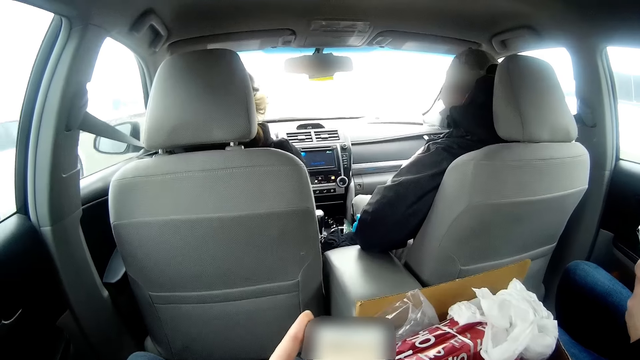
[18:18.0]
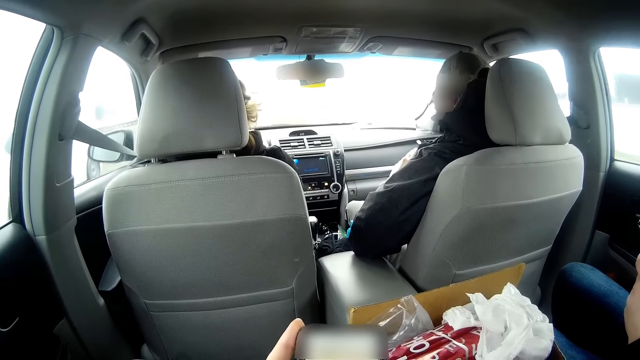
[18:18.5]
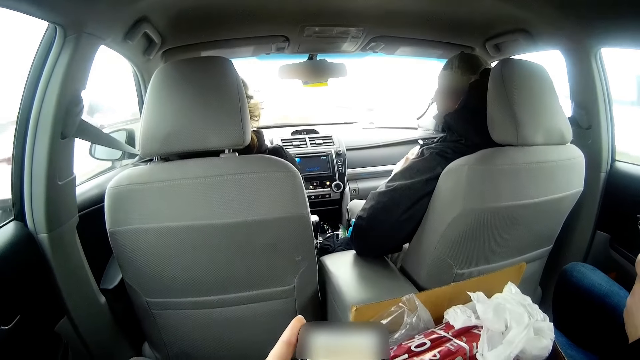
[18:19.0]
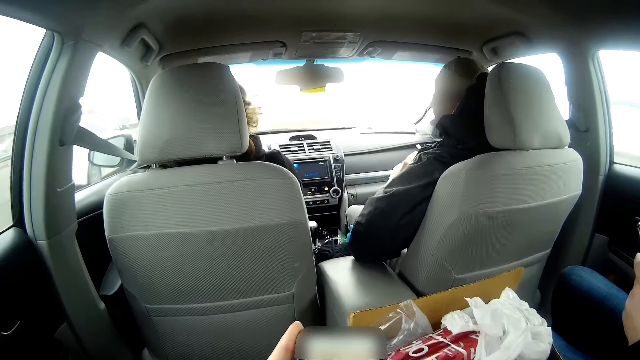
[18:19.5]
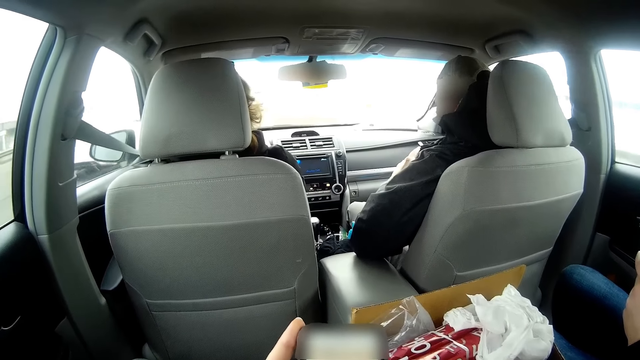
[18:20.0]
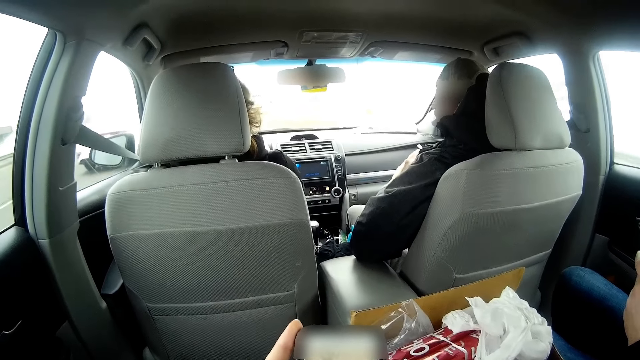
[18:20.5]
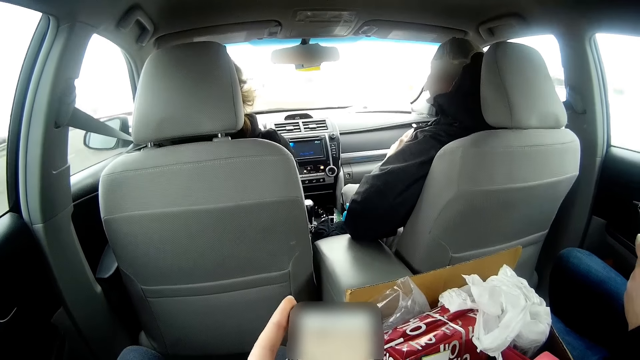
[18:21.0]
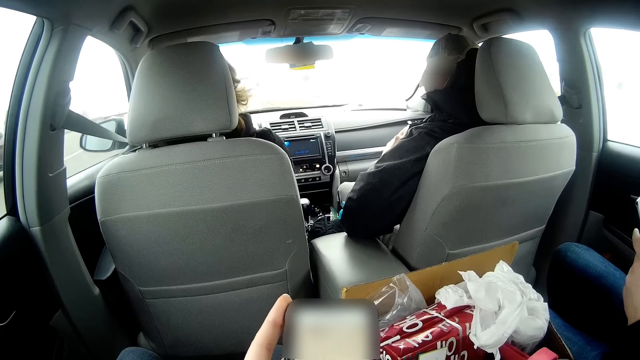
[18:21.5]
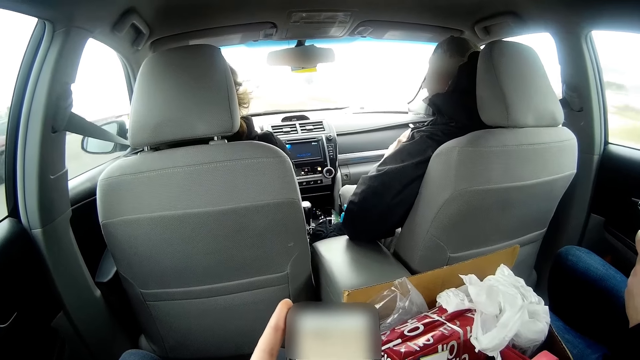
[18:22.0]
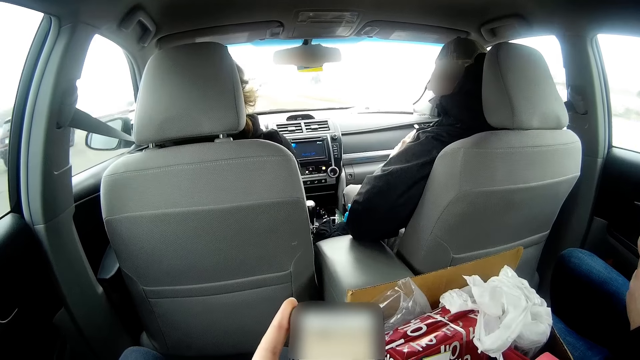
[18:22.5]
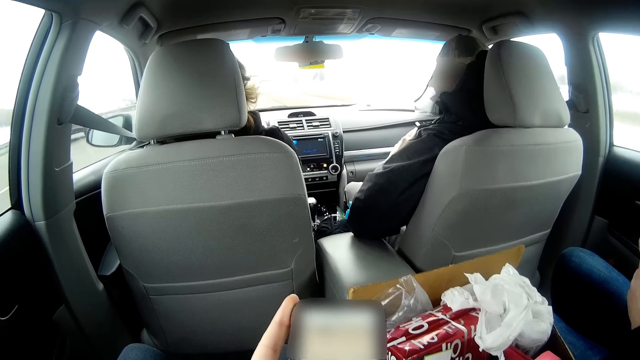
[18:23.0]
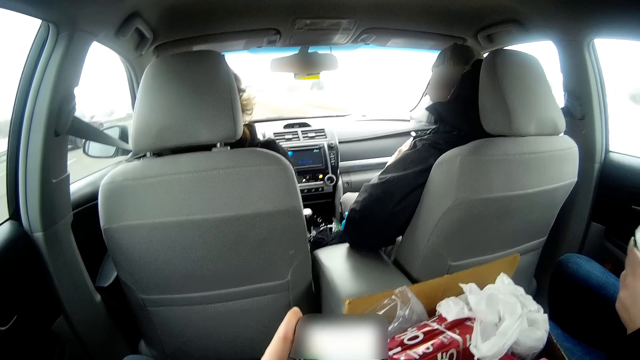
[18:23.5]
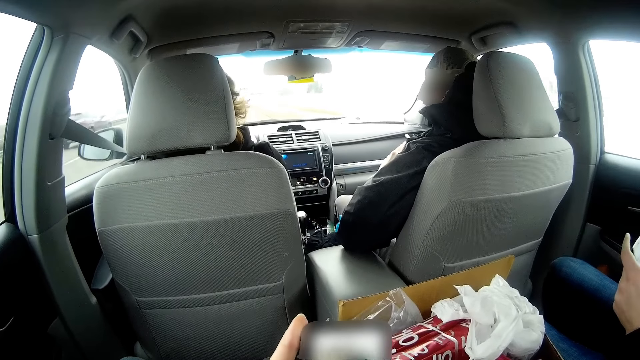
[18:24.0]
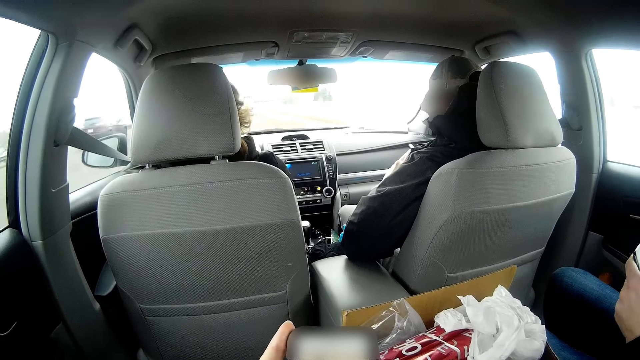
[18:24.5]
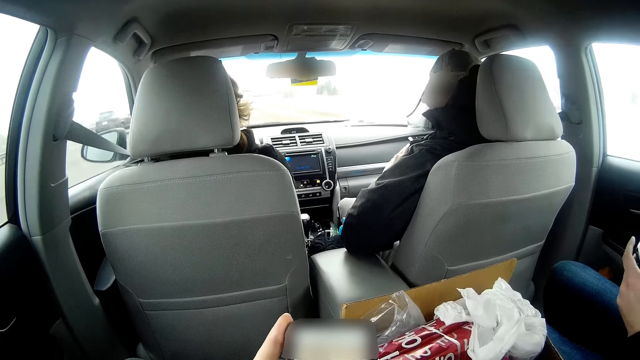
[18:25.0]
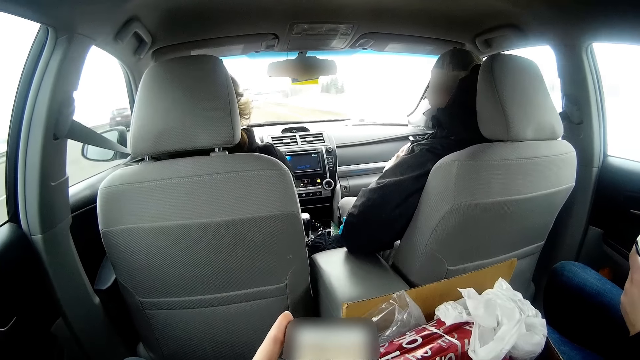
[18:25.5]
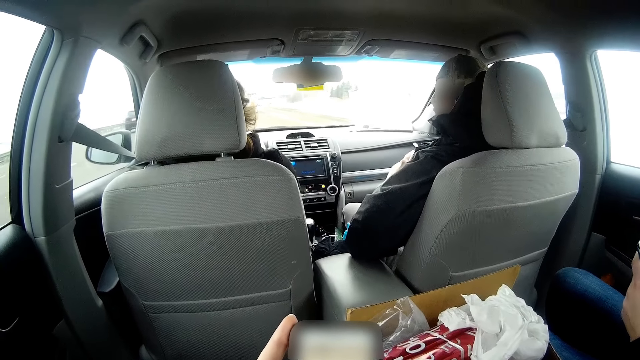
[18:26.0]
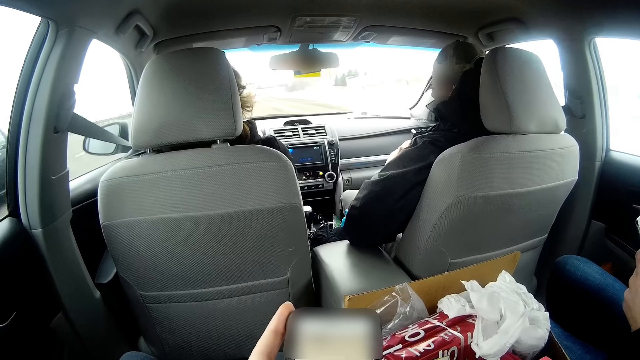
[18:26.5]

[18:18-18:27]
The camera wearer operates a phone. A man drives the vehicle.

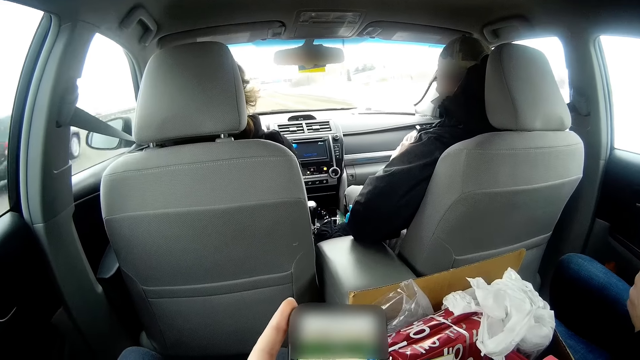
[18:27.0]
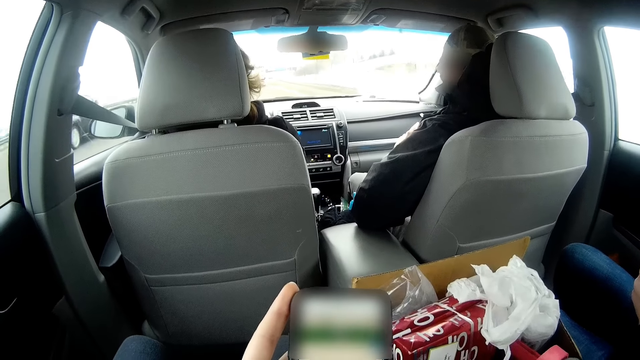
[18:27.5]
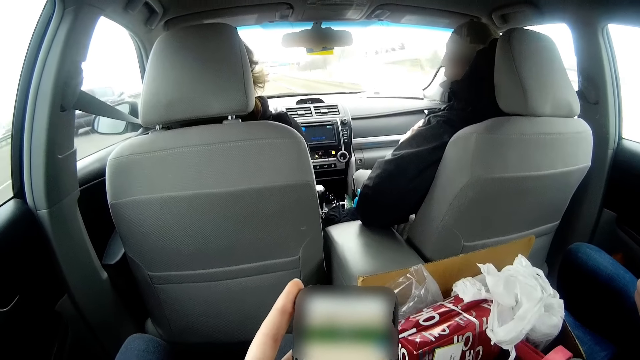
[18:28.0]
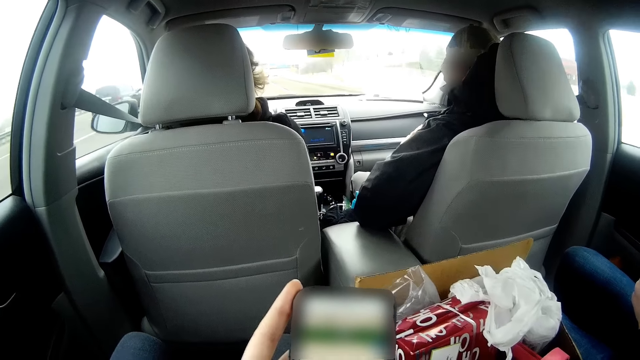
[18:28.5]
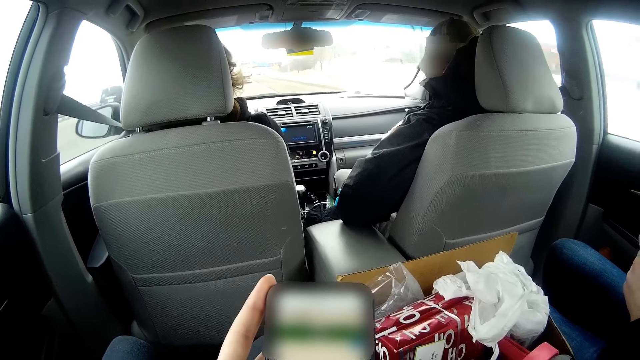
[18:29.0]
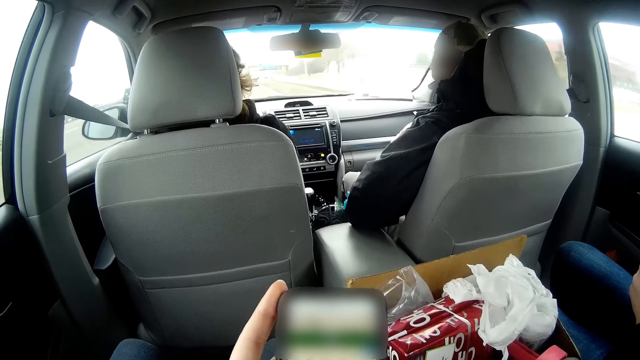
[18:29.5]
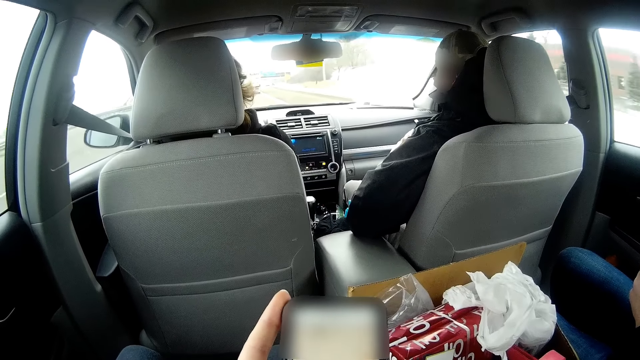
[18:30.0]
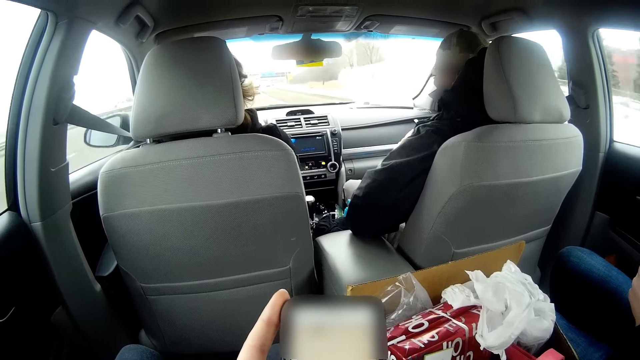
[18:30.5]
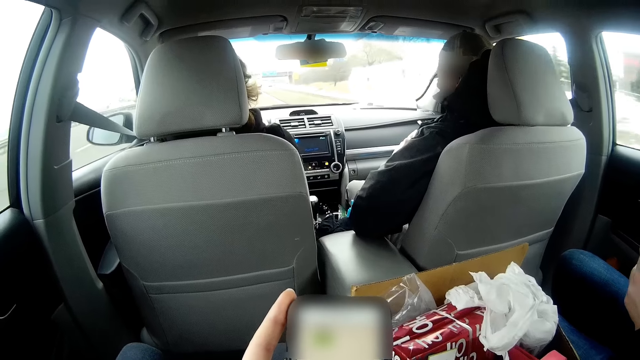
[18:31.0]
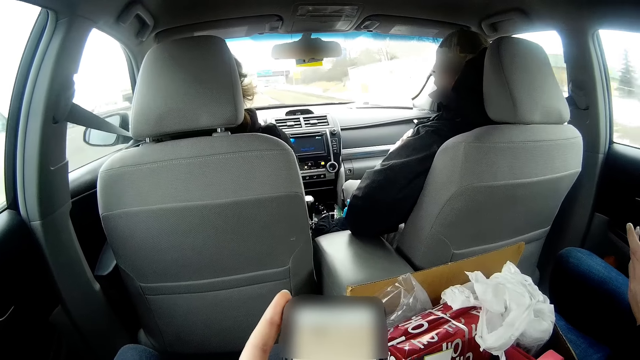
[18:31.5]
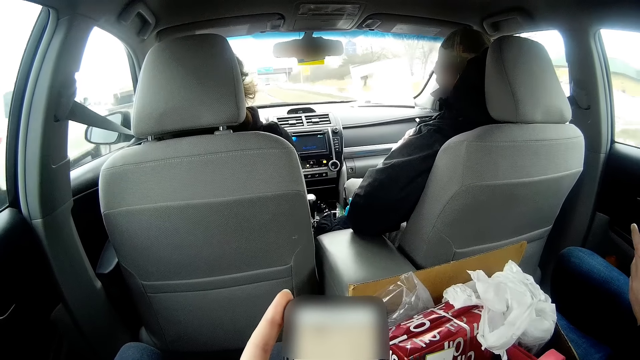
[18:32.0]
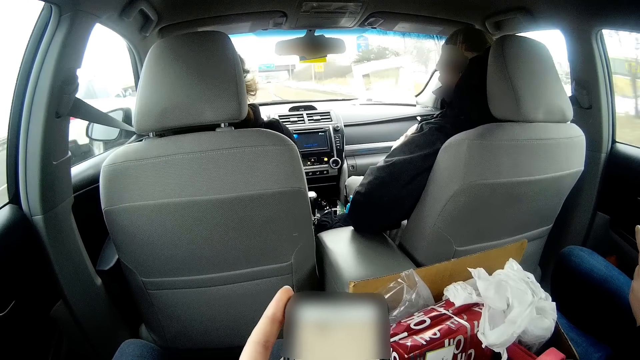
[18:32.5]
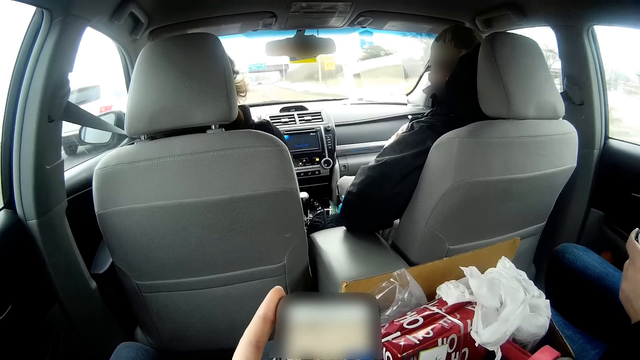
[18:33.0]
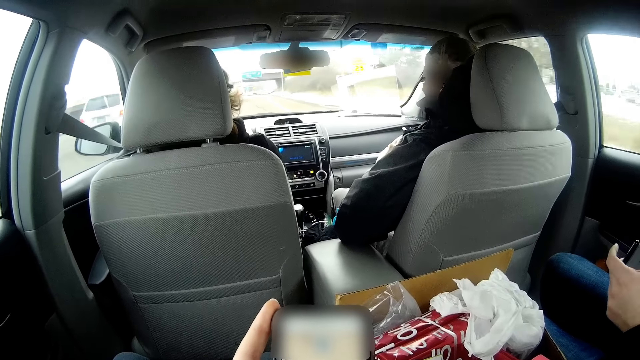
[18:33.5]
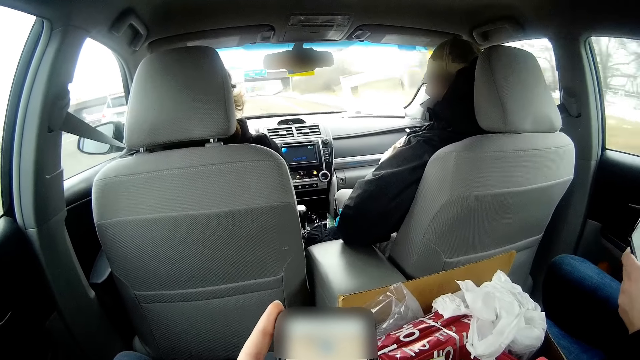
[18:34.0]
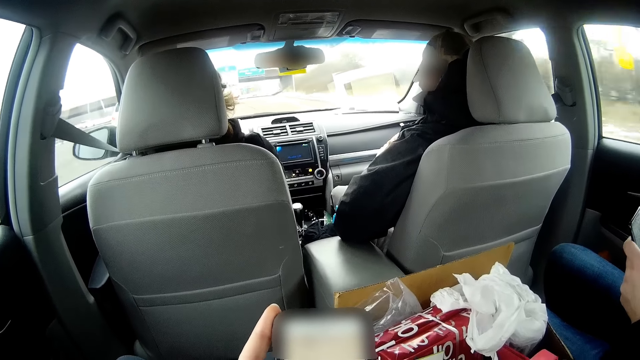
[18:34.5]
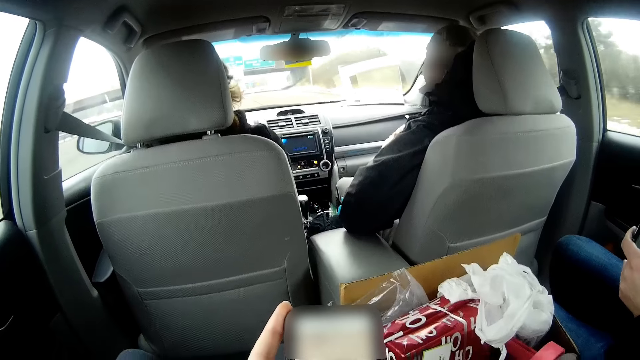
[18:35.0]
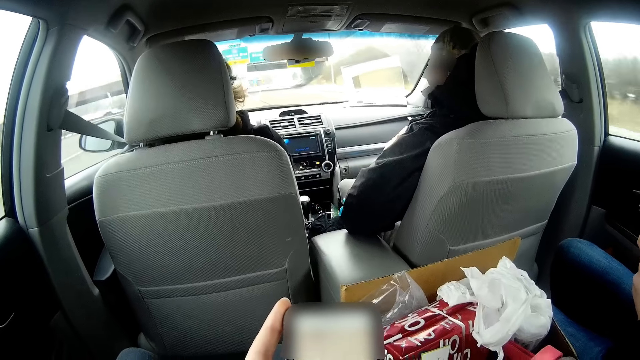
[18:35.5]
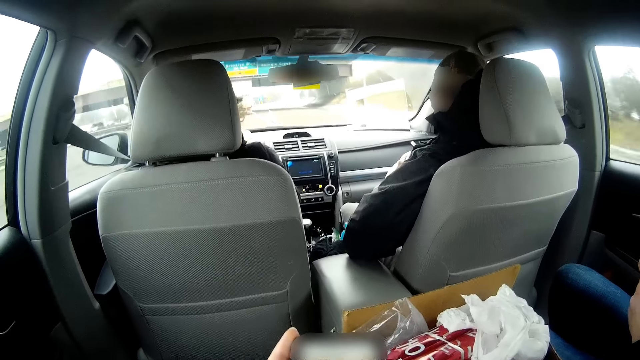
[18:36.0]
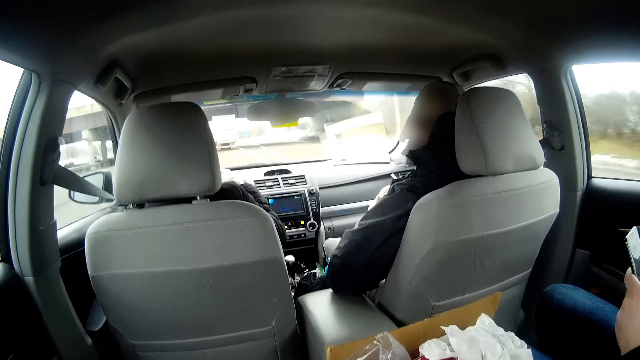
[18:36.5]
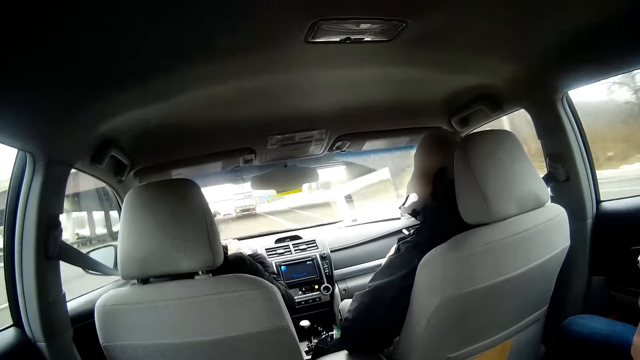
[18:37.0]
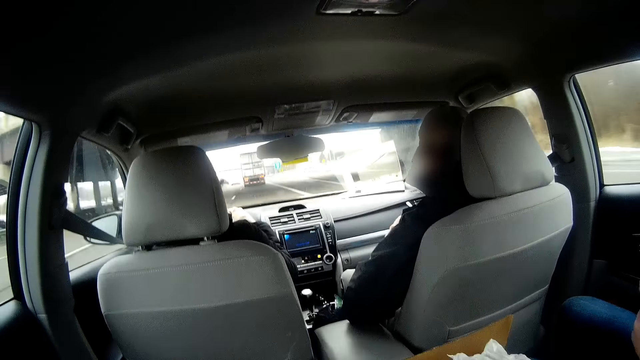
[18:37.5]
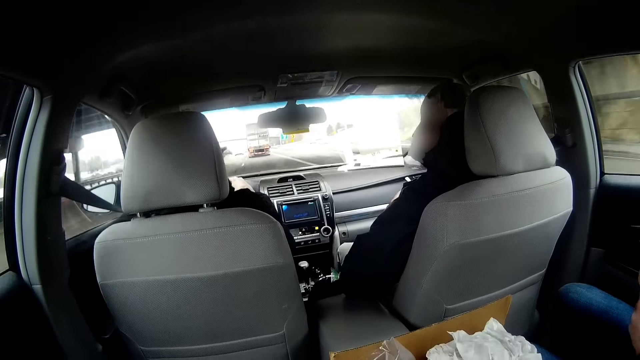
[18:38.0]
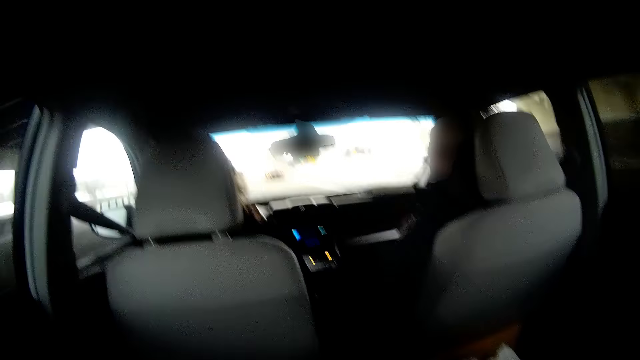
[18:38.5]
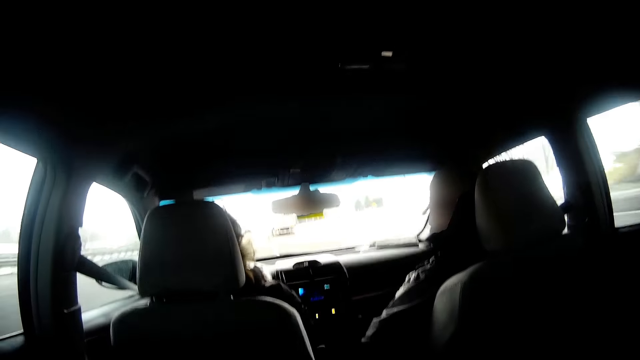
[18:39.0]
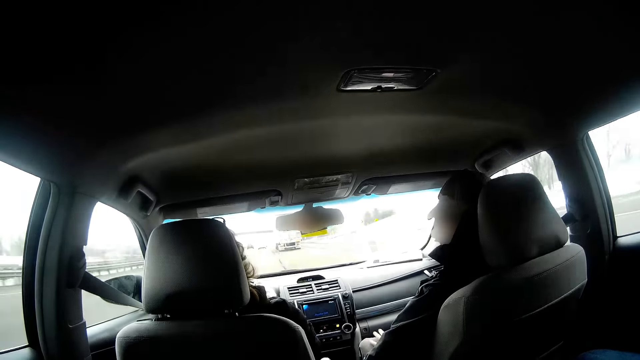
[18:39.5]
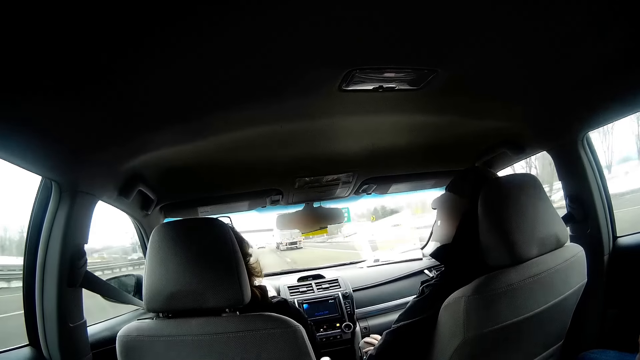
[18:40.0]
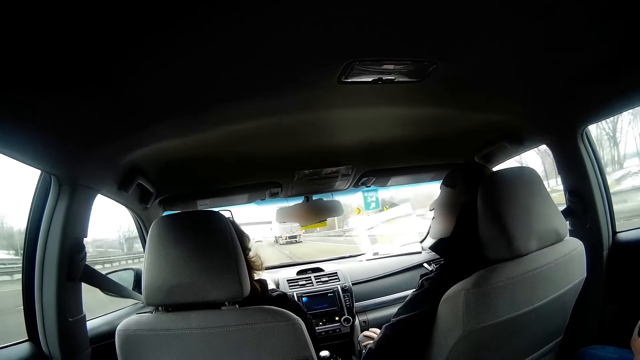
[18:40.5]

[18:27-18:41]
The camera wearer operates a phone.
